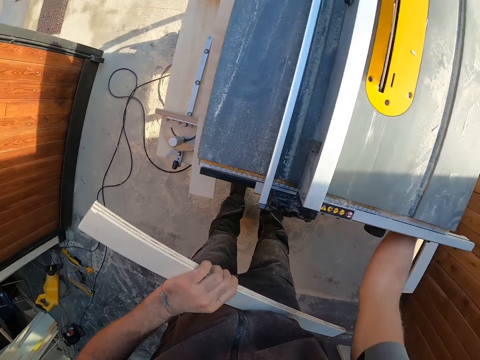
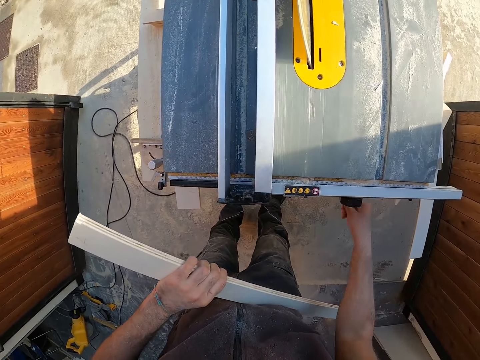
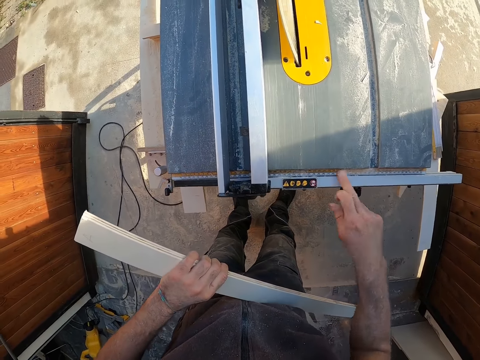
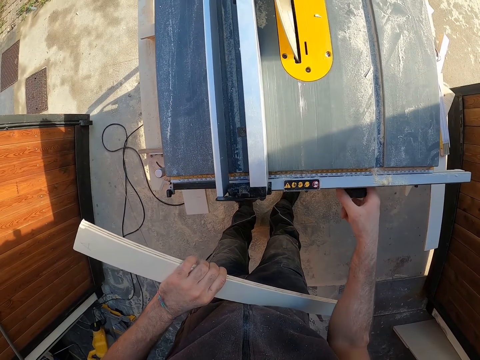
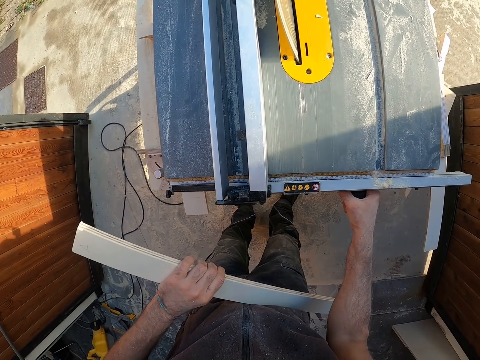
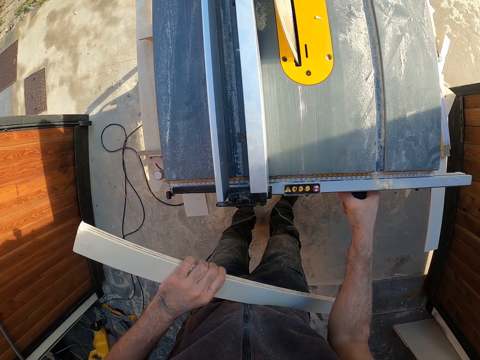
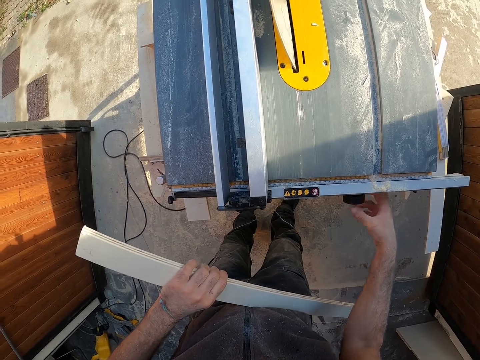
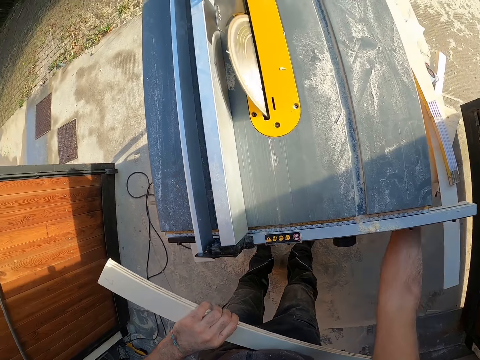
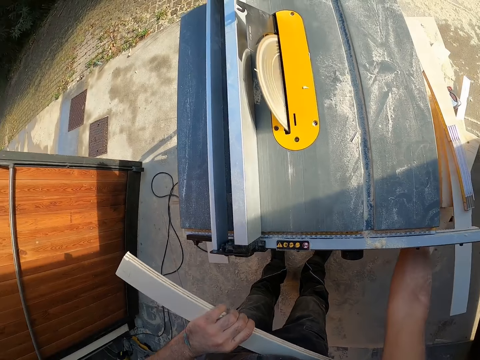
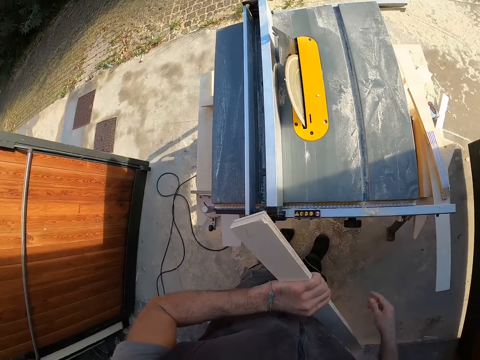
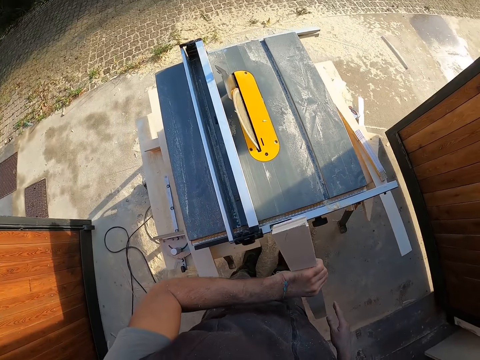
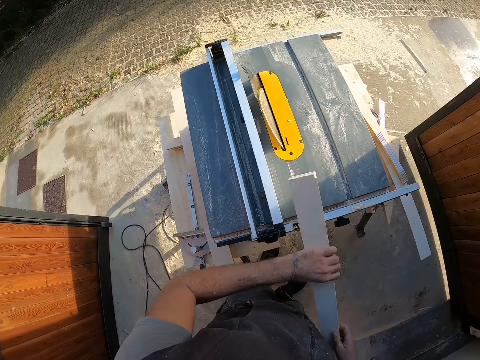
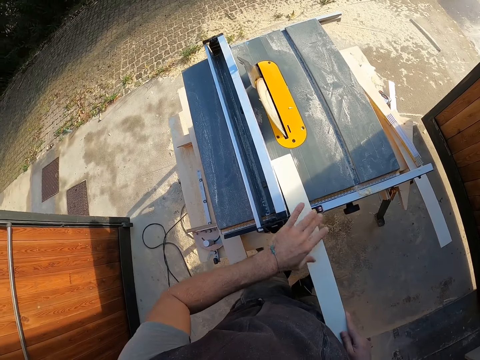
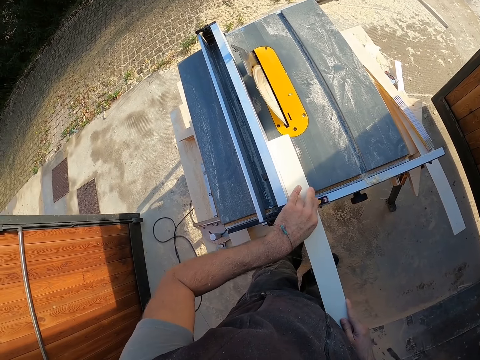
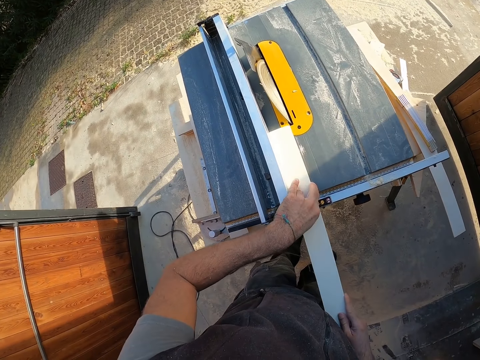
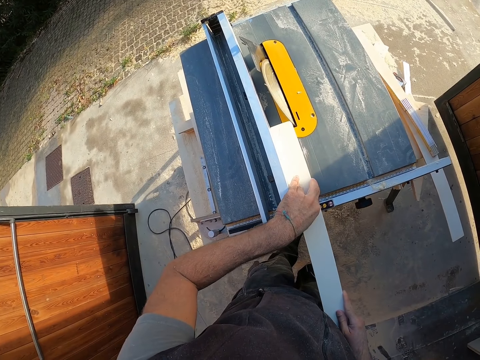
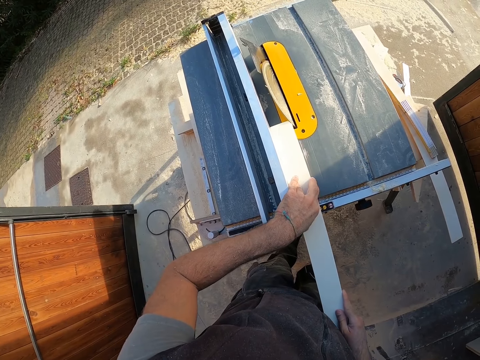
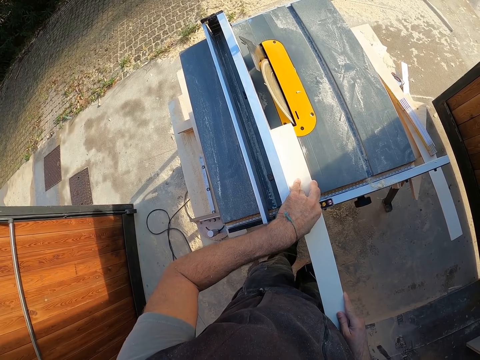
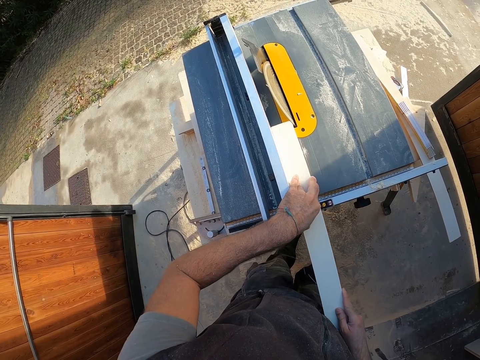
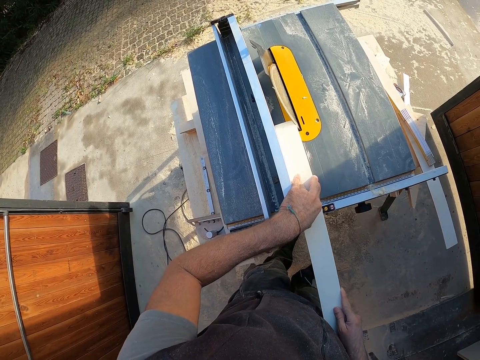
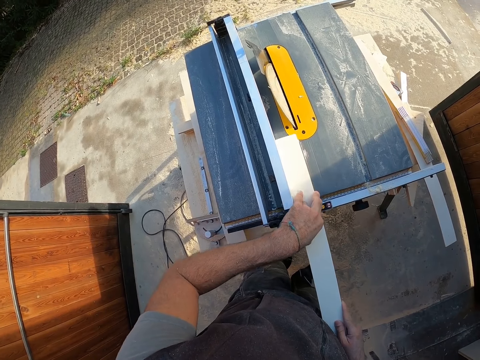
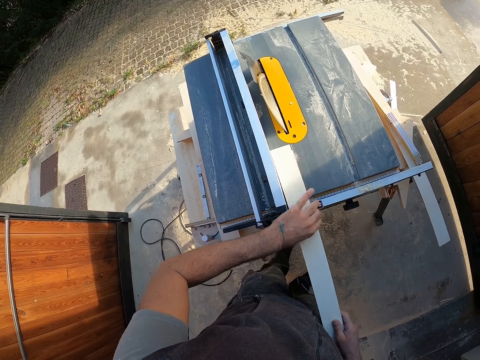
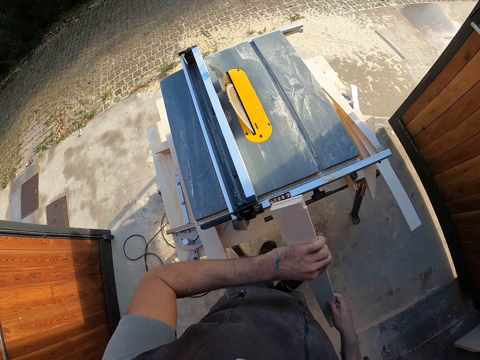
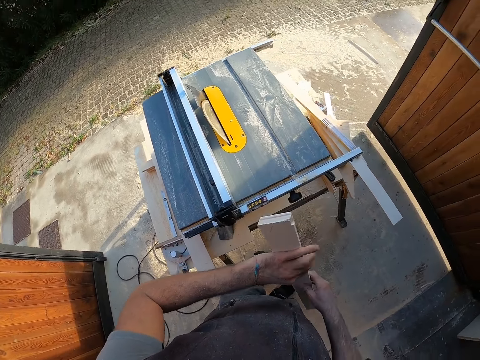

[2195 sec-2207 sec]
The camera wearer operates the table saw. He dusts dirt on the table saw with his right hand. He moves the right hand. He touches the blade height with his right hand. He operates the table saw. He moves the right hand. He operates the table saw. He holds the wood with both hands. He looks at the table saw. He trims the side of the wood in his hands with the table saw blade. He pushes the wood on the table saw. He pulls back the wood from the table saw. He holds the wood with both hands. He lifts the wood.

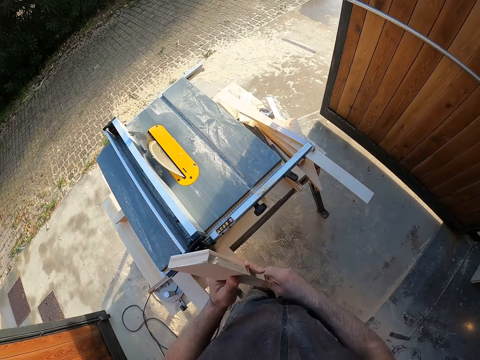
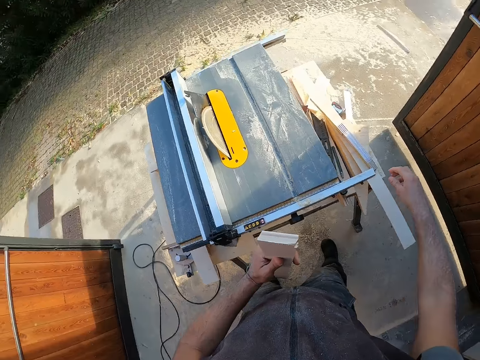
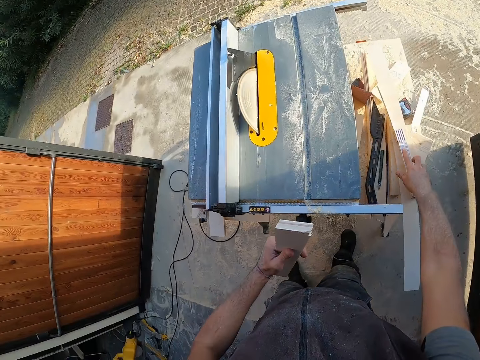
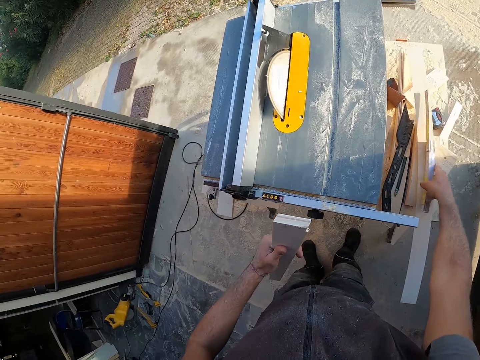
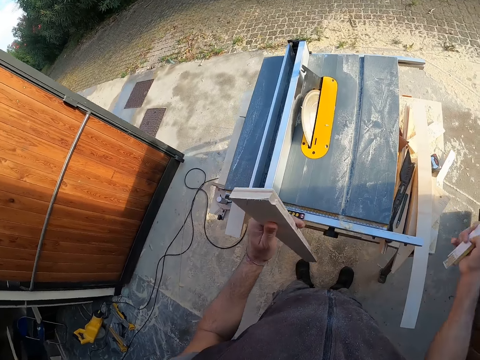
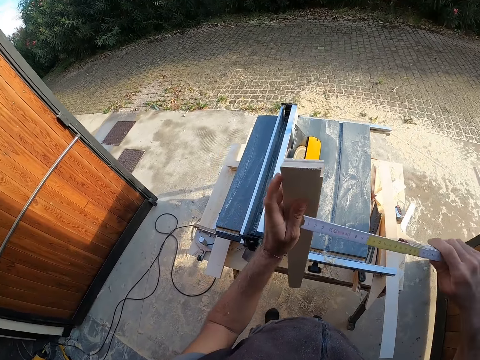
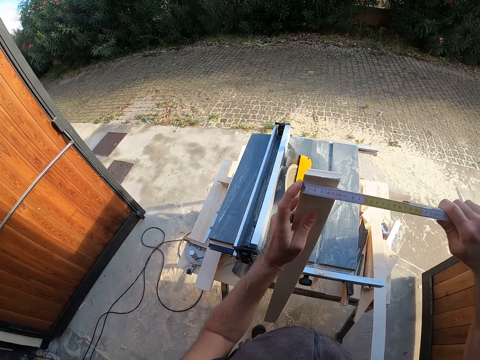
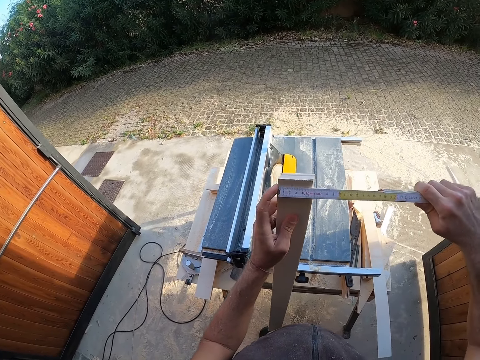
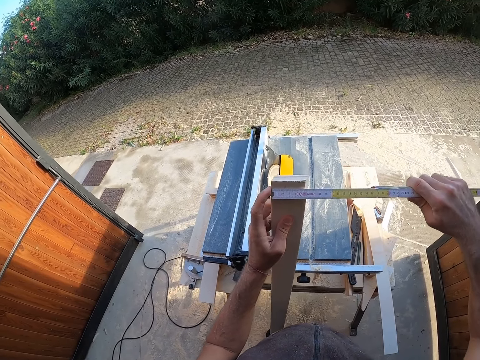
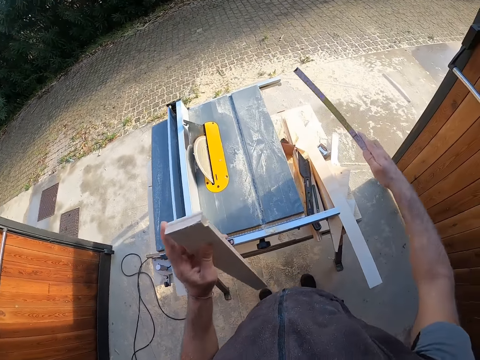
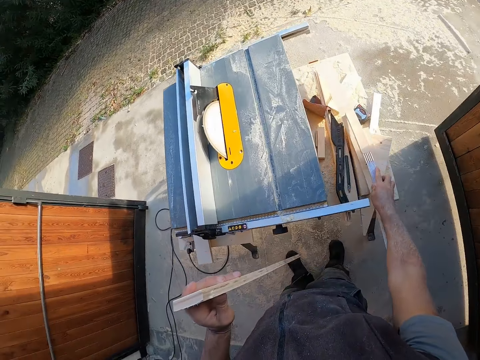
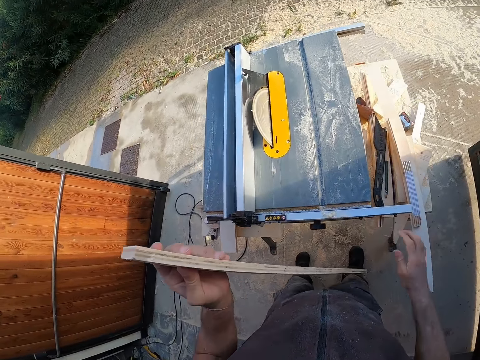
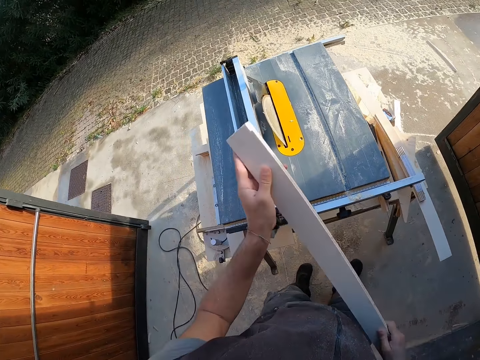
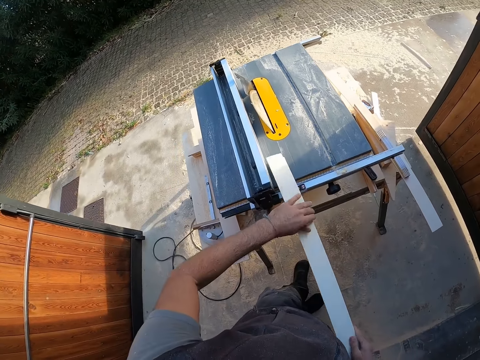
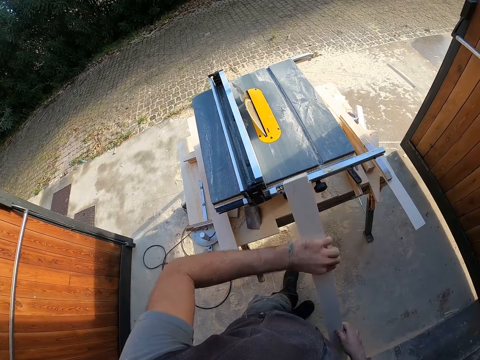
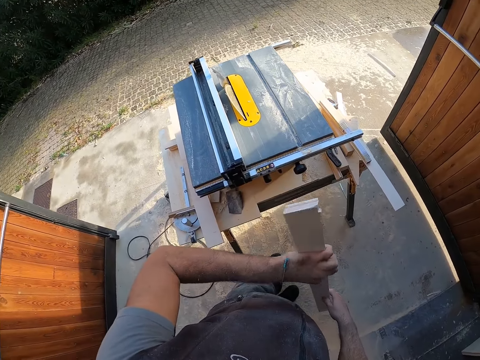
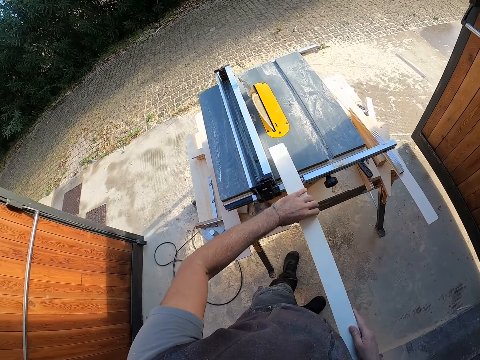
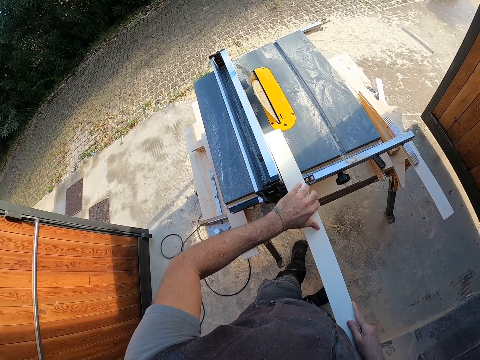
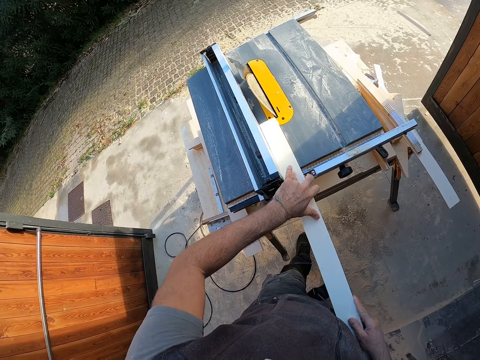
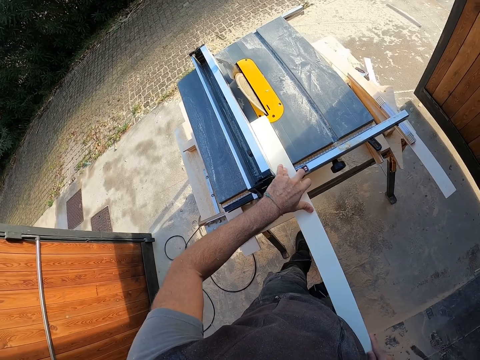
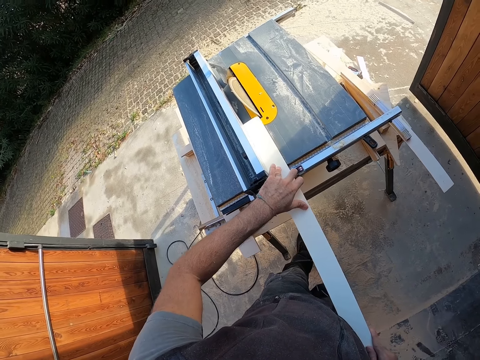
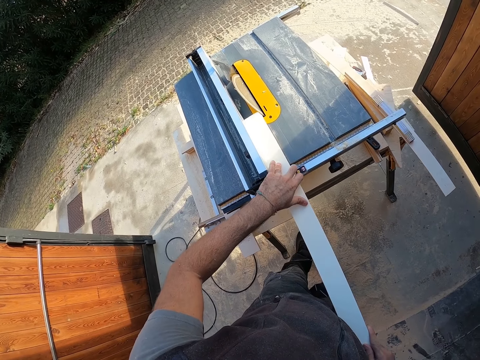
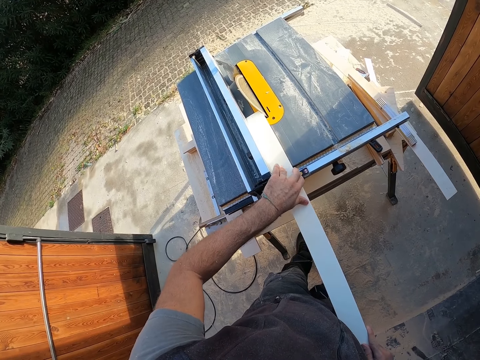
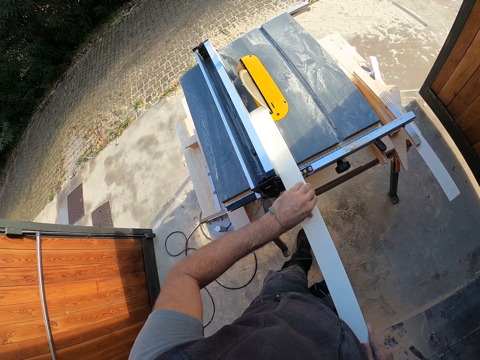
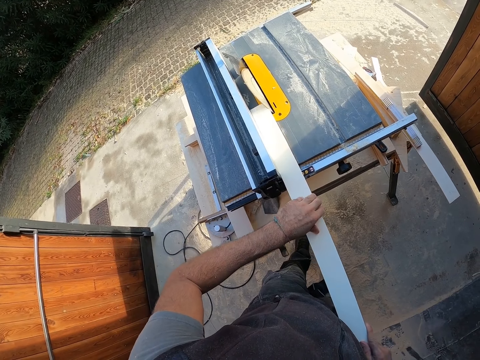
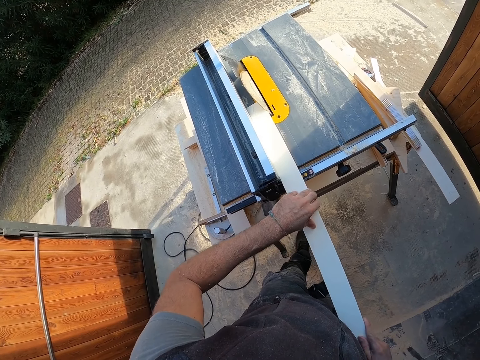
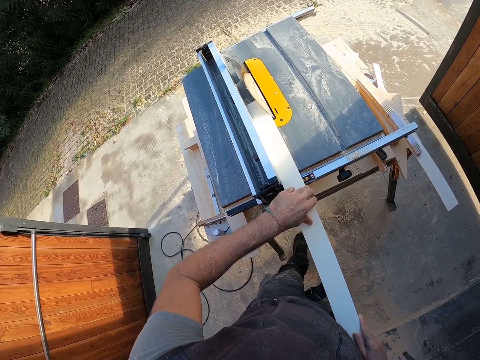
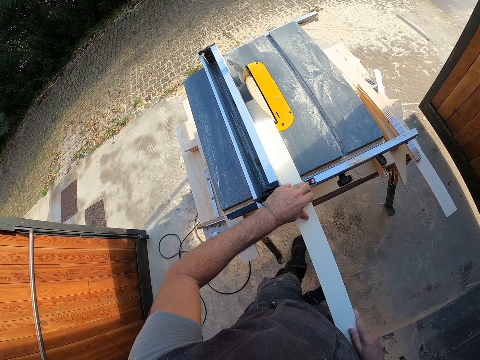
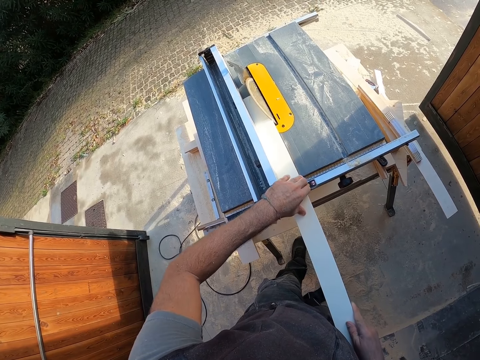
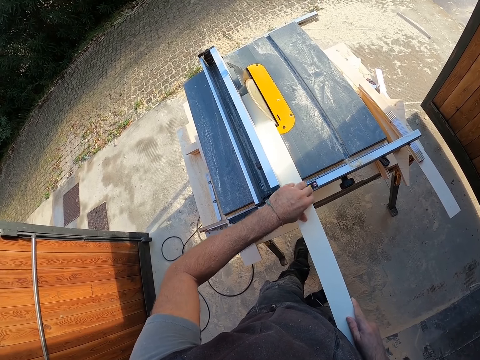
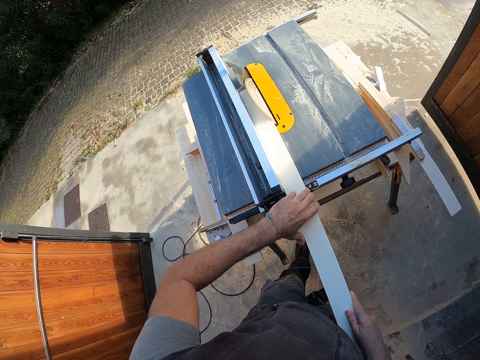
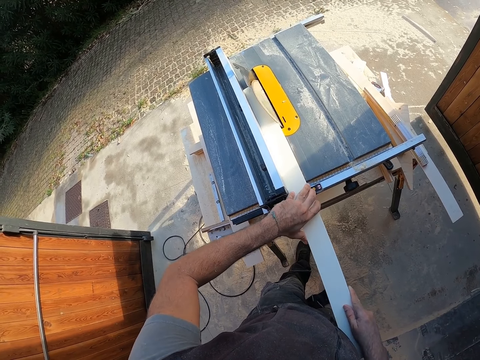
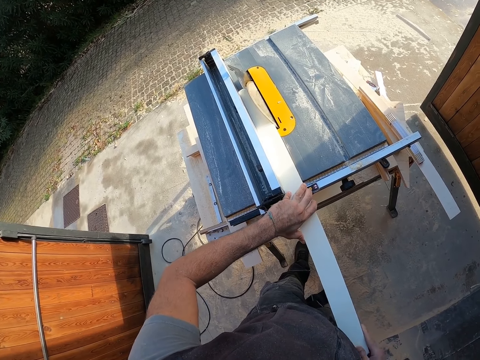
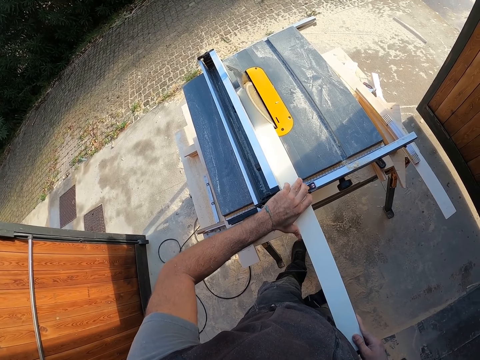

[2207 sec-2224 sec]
The camera wearer looks at the table saw. He holds the wood in his left hand. He moves the right hand. He picks up a meter rule or tape measure on the table saw with his right hand. He lifts the wood. He places the meter rule on the wood with his right hand. He measures the wood. He drops the meter rule on the table saw with his right hand. He moves the tape measure and places the tape measure on the wood. He lifts the wood. He holds the wood with both hands. He places the wood on the table saw with both hands. He lifts the wood, looks at the wood, and places the wood on the table saw. He smoothens the edge of the wood on the table saw with both hands. He pushes the wood on the table saw. He trims the wood on the table saw.
